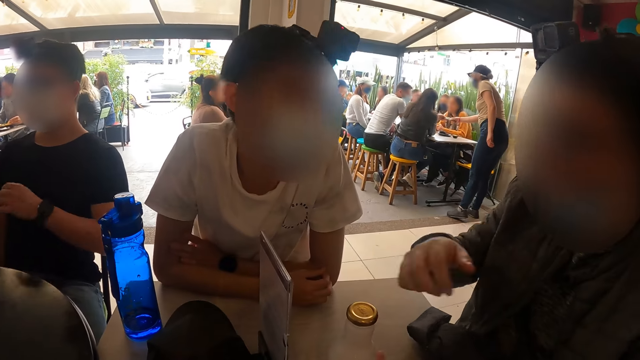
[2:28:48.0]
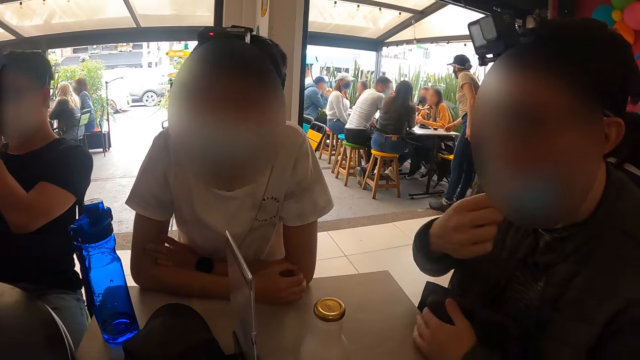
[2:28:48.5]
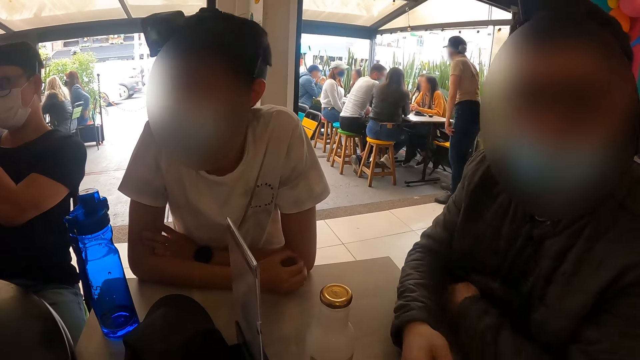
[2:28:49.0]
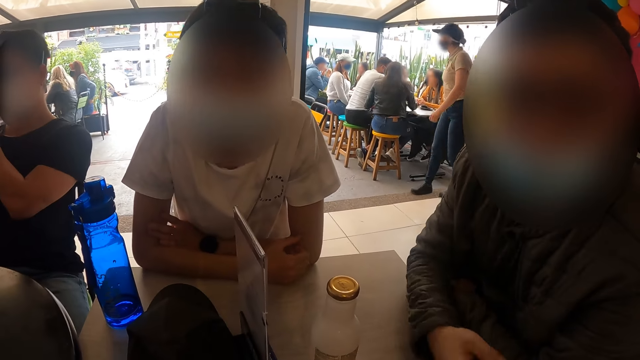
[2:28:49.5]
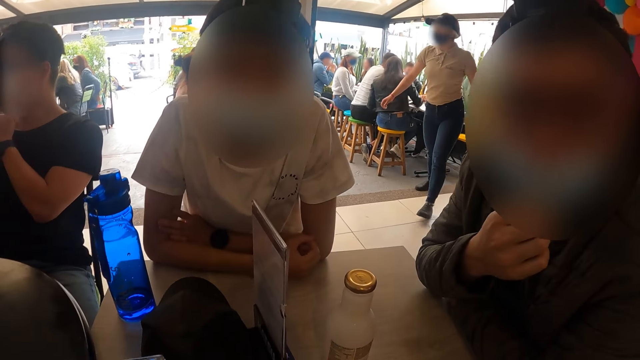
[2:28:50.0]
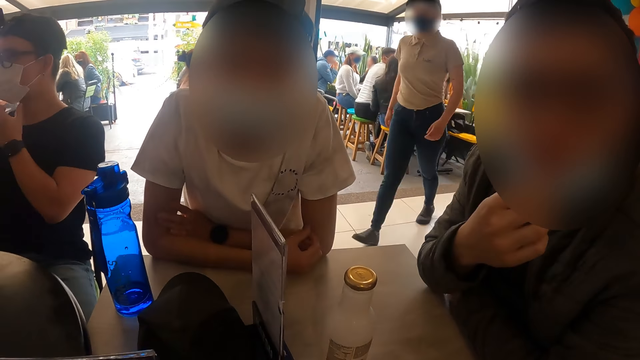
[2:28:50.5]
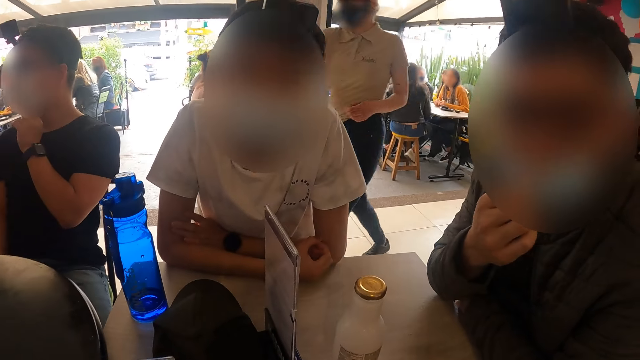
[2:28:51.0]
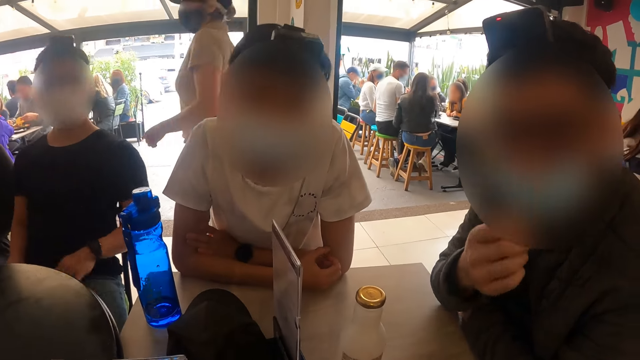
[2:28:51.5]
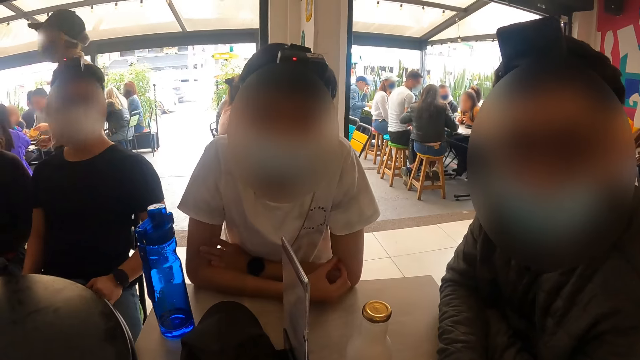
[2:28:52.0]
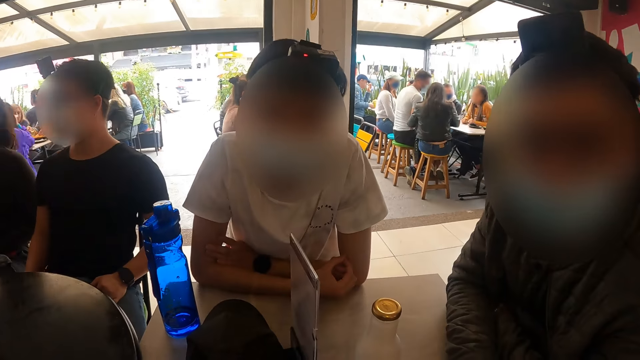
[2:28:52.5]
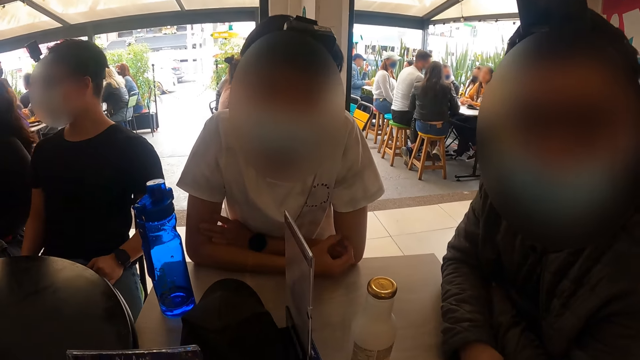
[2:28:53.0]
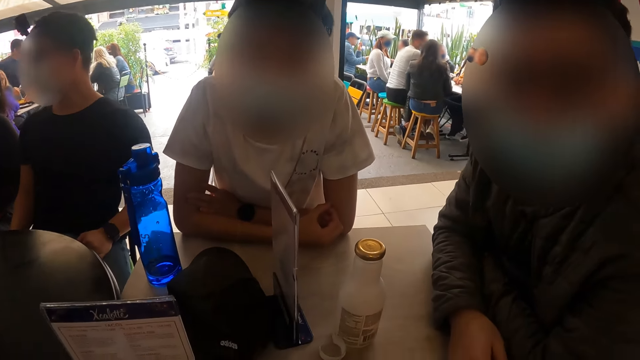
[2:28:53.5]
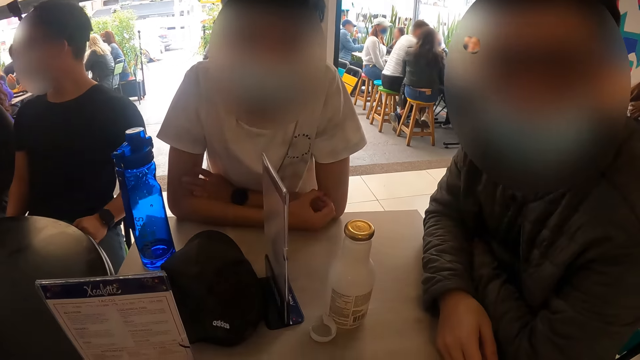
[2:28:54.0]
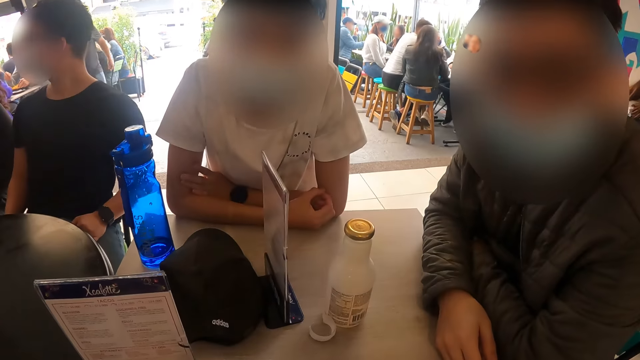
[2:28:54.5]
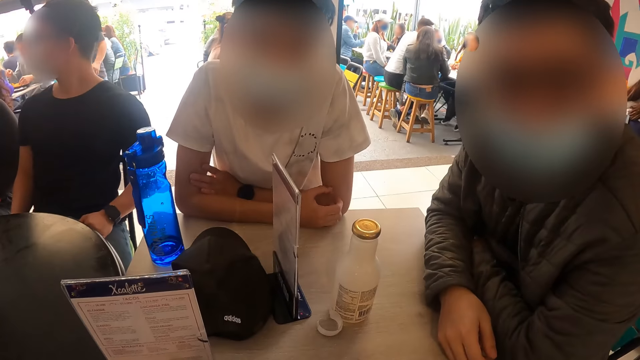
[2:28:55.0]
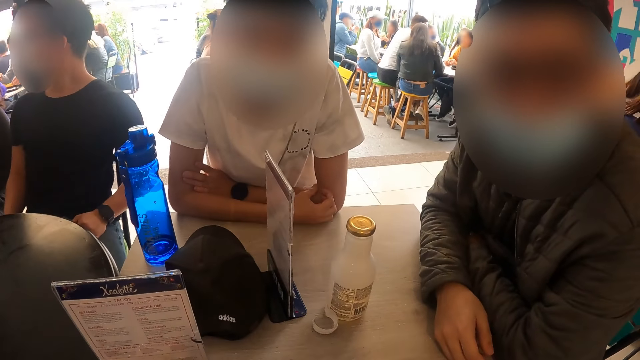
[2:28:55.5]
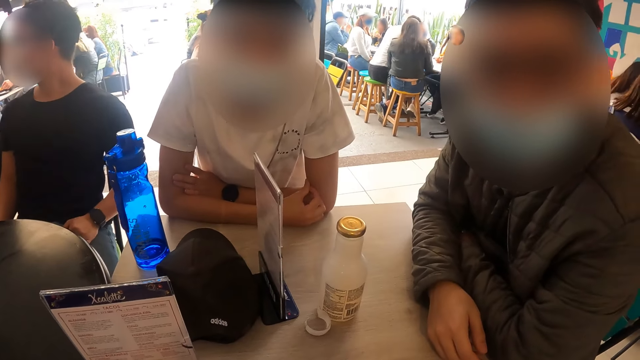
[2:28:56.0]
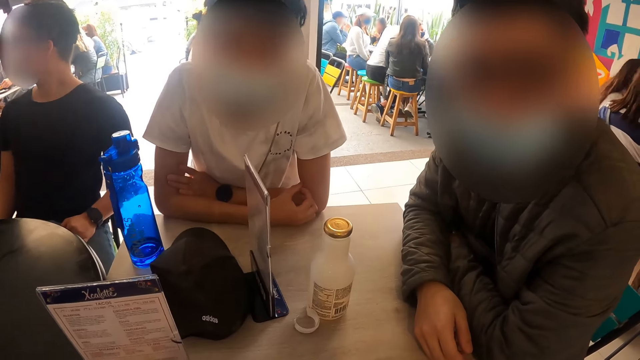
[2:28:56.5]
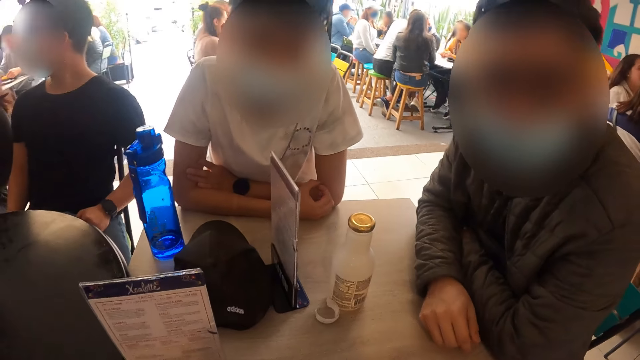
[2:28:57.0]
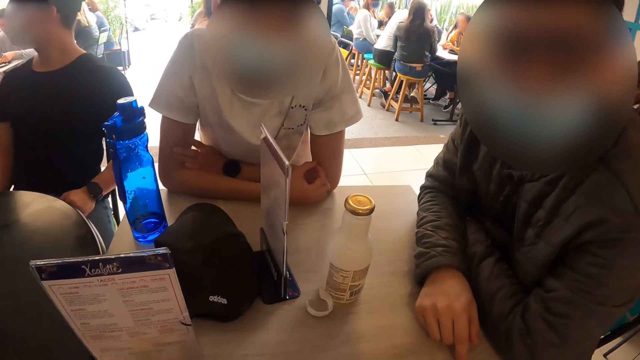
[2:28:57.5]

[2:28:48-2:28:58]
A man touches his face with his right hand. Another man touches his face with his left hand. The first man adjusts the nose mask with his right hand.

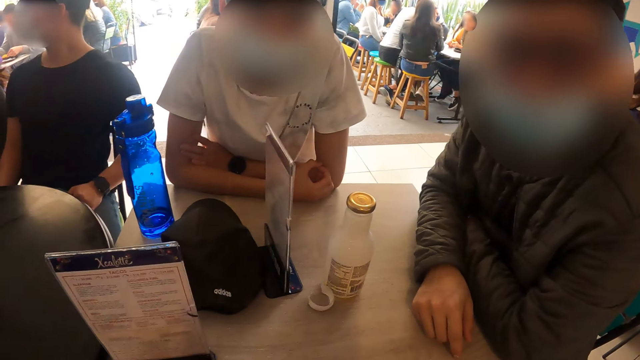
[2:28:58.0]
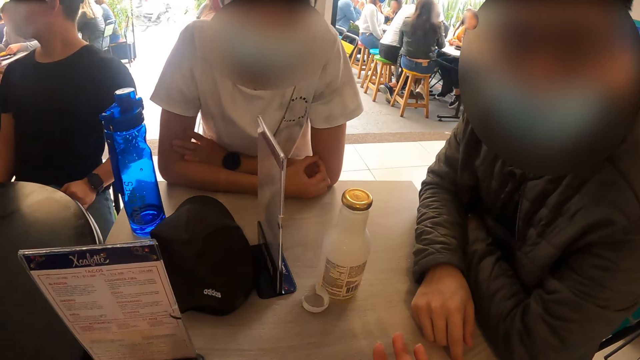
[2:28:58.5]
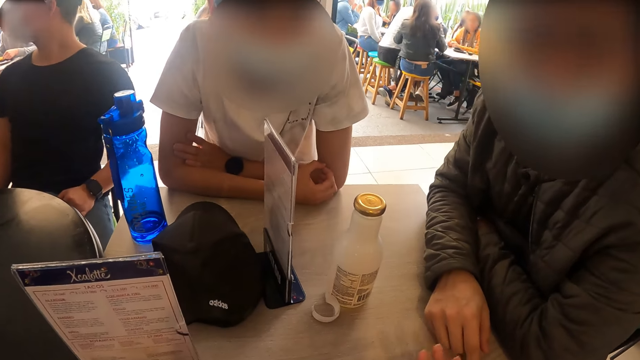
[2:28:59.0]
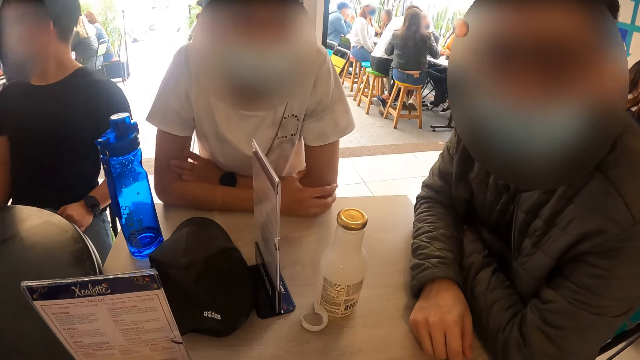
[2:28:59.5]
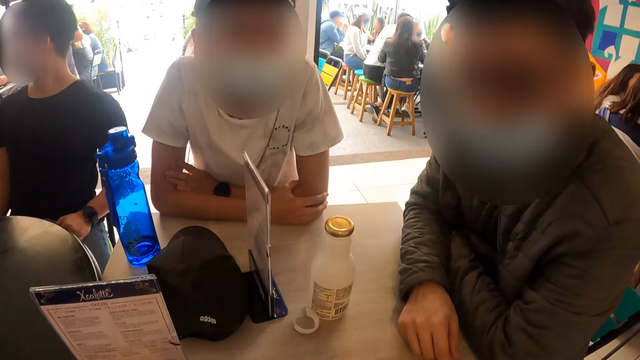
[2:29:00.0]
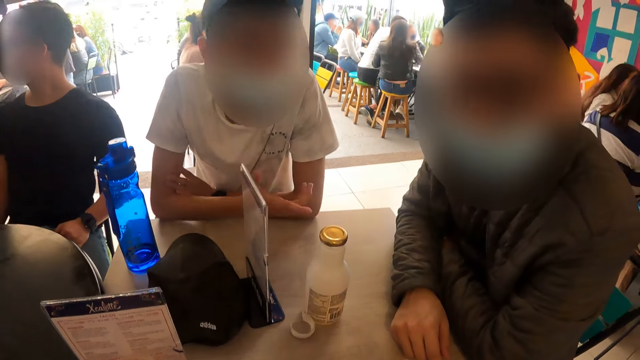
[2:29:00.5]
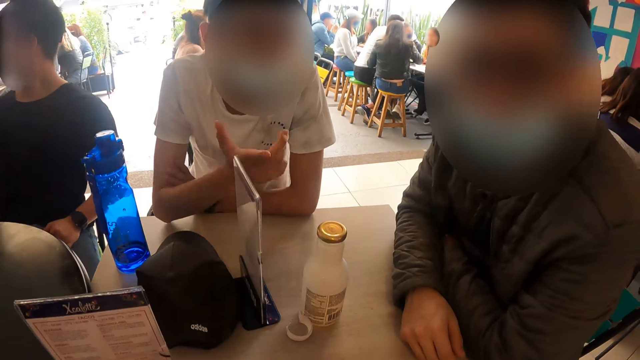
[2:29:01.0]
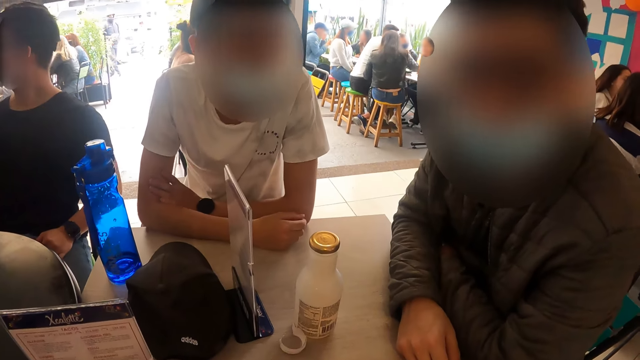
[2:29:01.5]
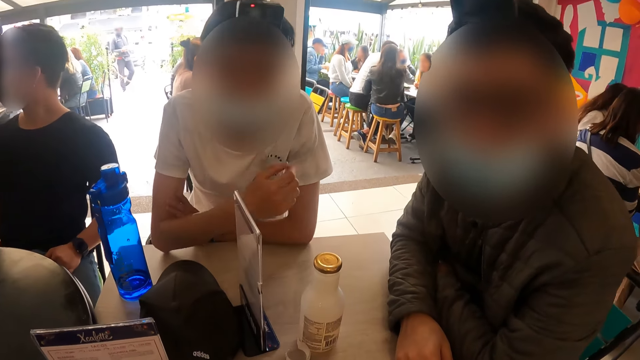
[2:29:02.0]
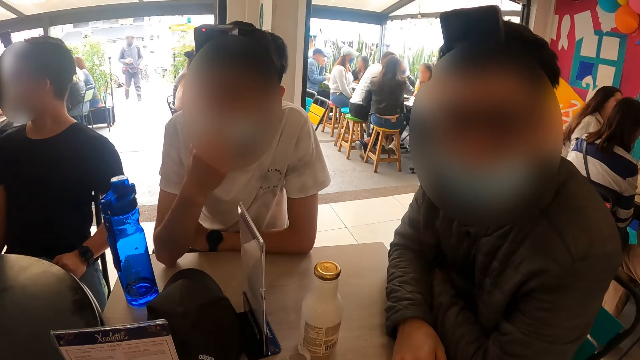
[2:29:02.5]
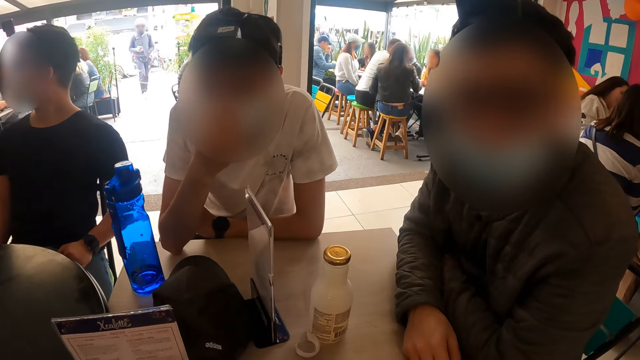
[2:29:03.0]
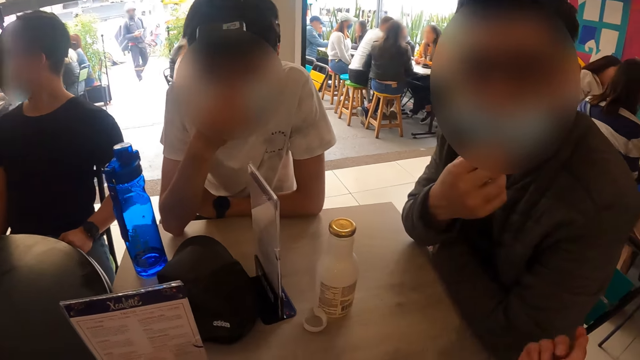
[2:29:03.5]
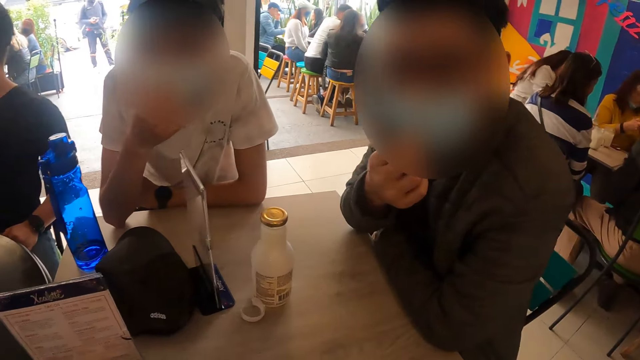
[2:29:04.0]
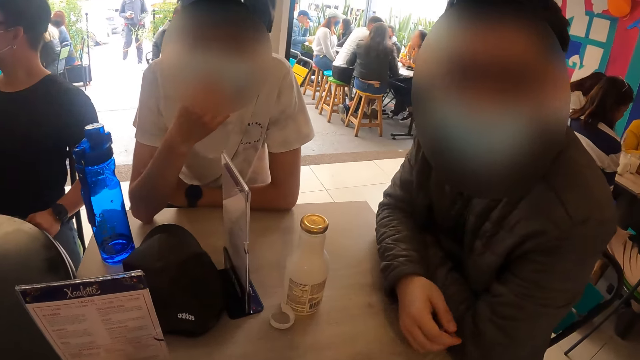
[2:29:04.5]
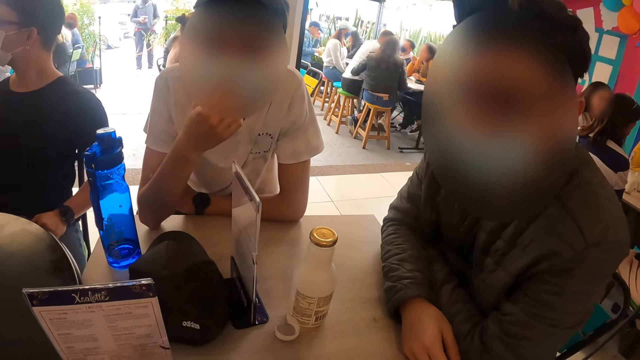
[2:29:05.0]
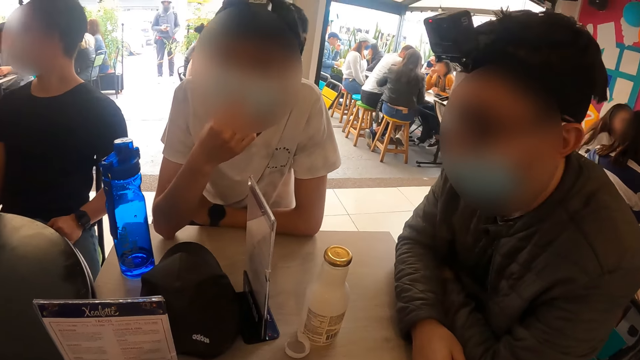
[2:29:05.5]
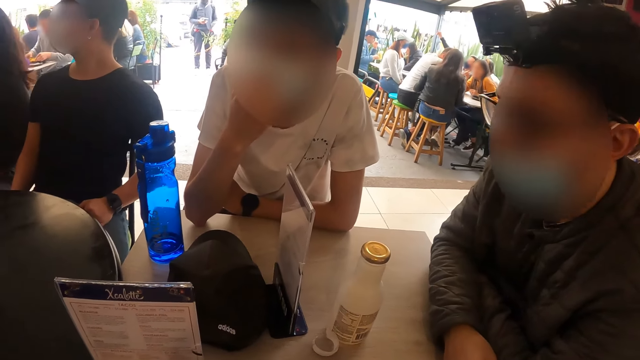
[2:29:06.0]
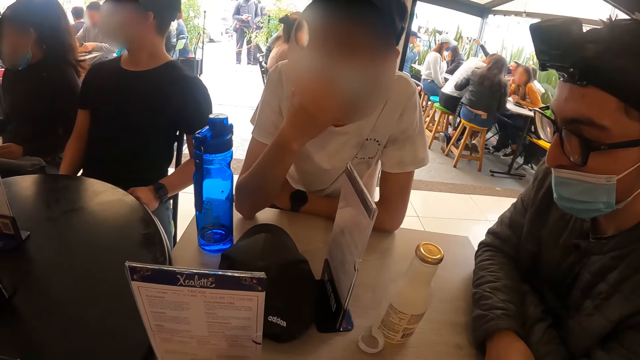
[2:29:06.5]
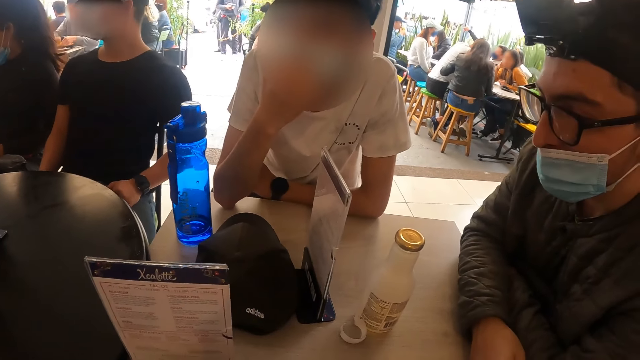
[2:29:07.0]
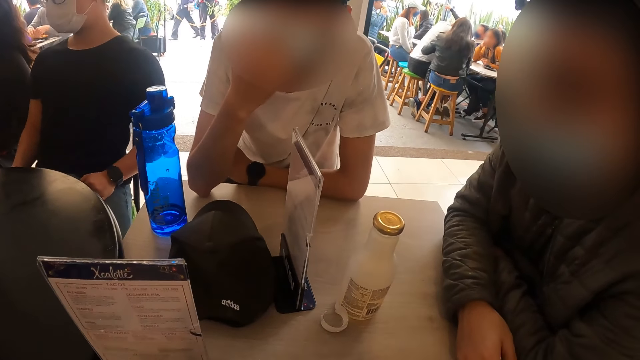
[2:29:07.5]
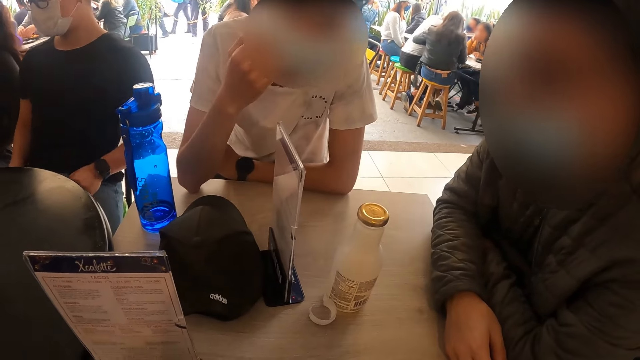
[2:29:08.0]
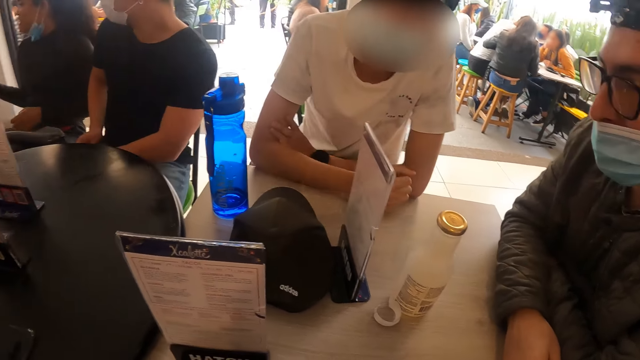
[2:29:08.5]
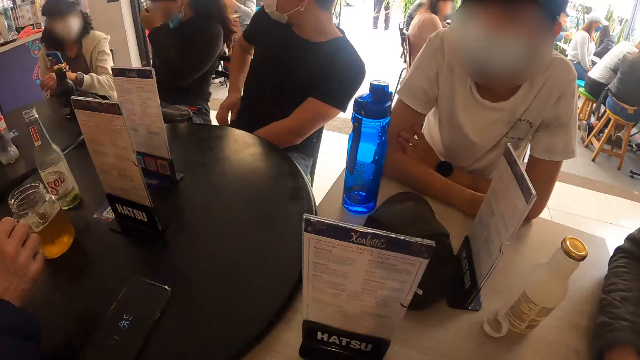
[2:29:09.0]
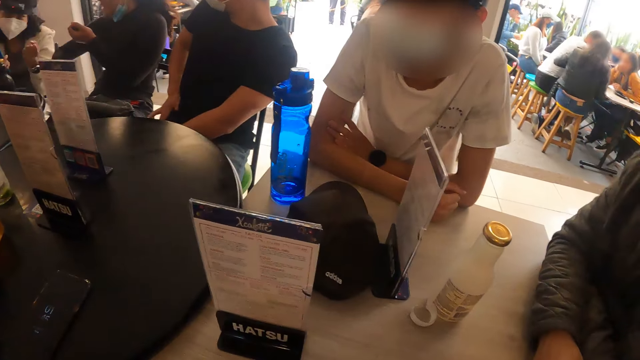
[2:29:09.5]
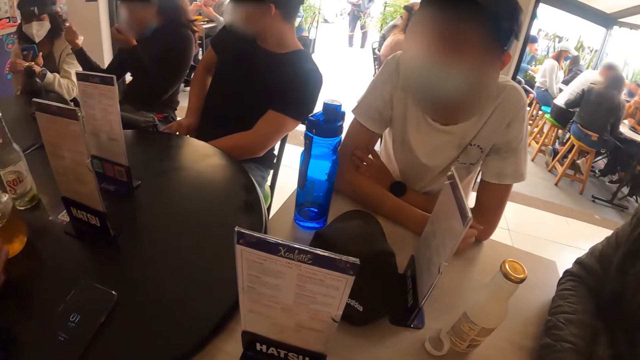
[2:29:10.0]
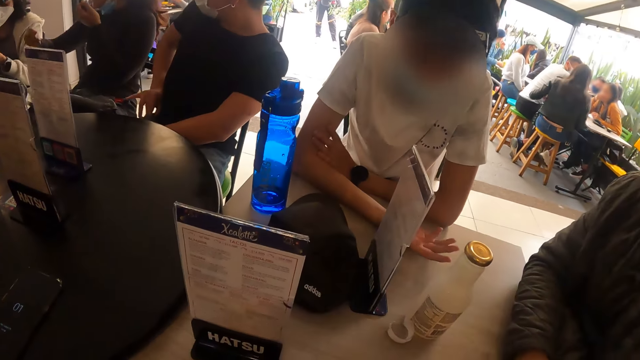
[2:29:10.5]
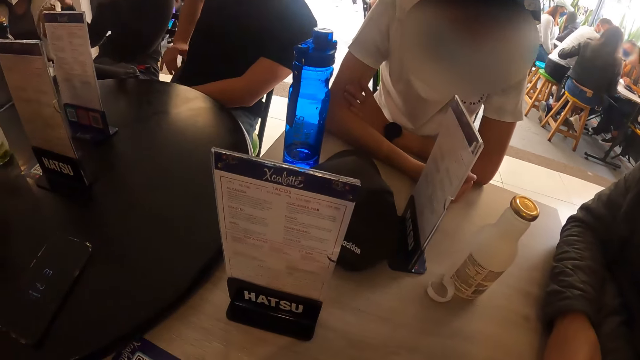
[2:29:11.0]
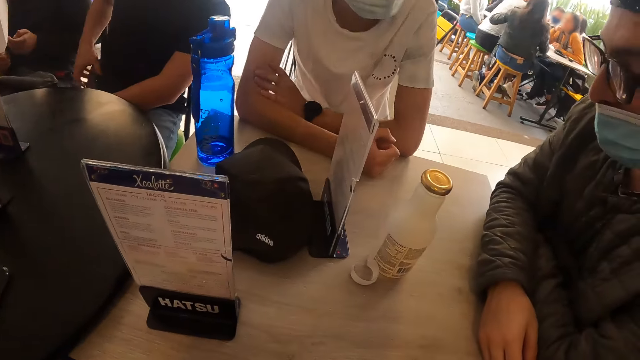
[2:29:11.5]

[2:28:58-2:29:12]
A man makes a hand gesture. Another man adjusts his nose mask with his left hand and touches his nose mask with his right hand. A third man brings out a phone from his pocket with his right hand. A woman interacts with another woman and the third man.
